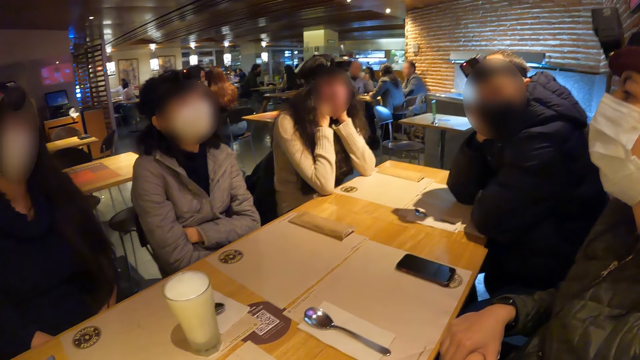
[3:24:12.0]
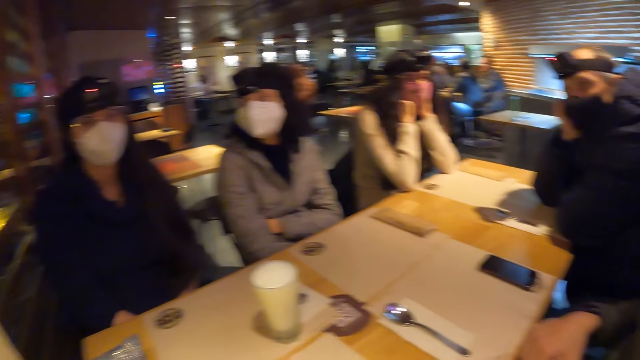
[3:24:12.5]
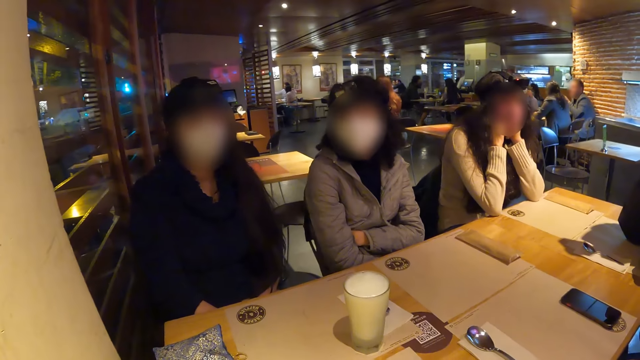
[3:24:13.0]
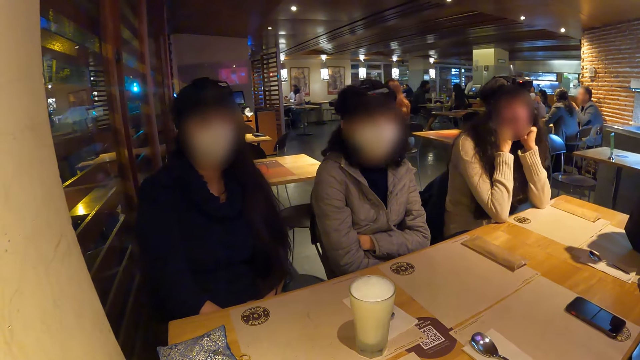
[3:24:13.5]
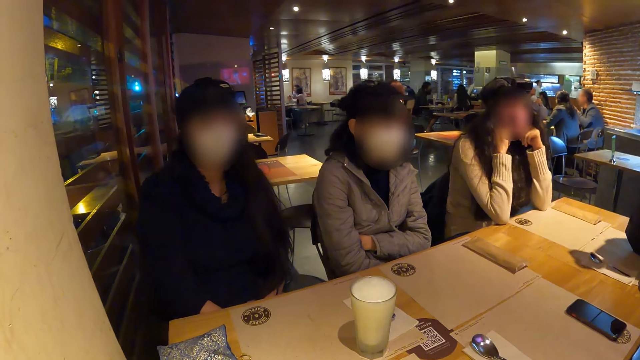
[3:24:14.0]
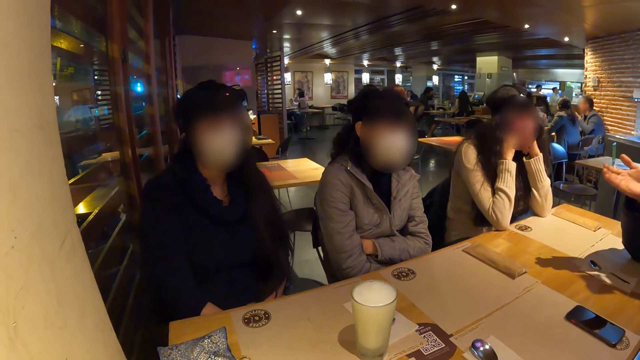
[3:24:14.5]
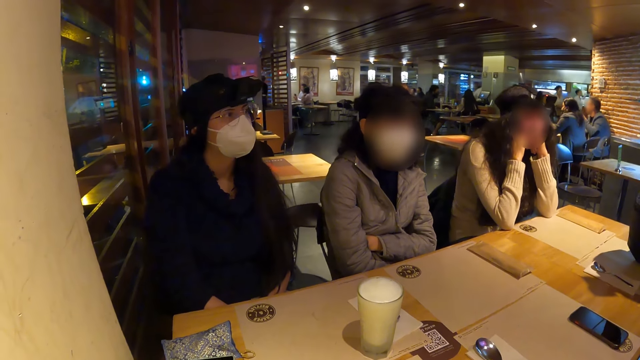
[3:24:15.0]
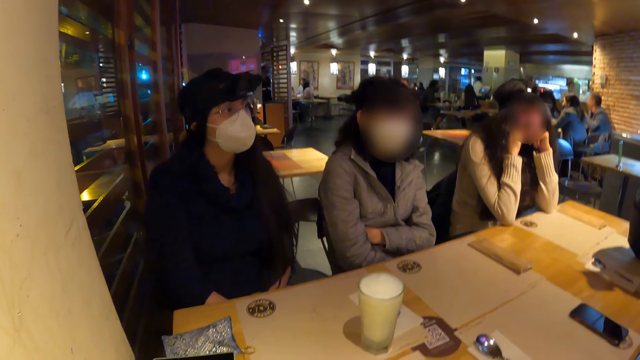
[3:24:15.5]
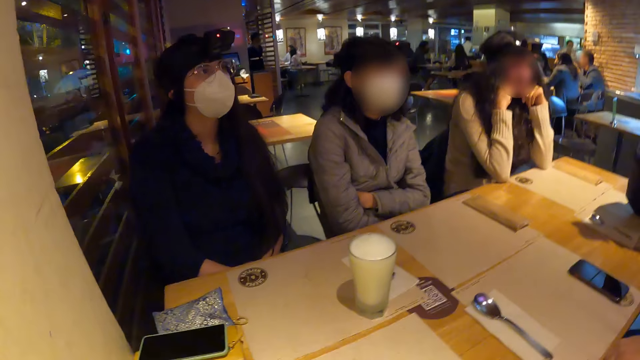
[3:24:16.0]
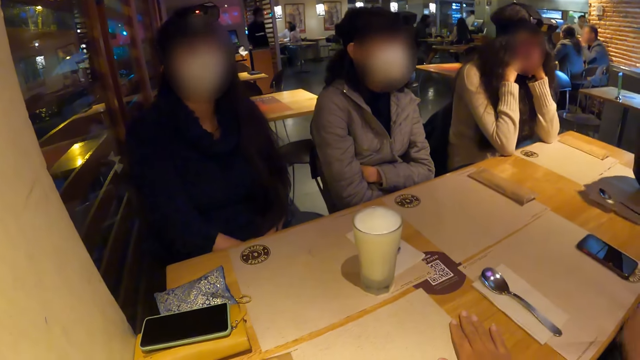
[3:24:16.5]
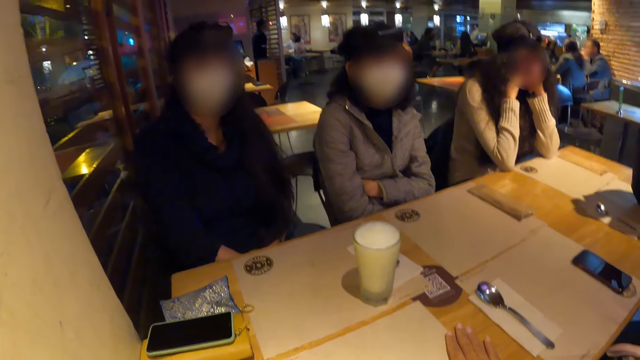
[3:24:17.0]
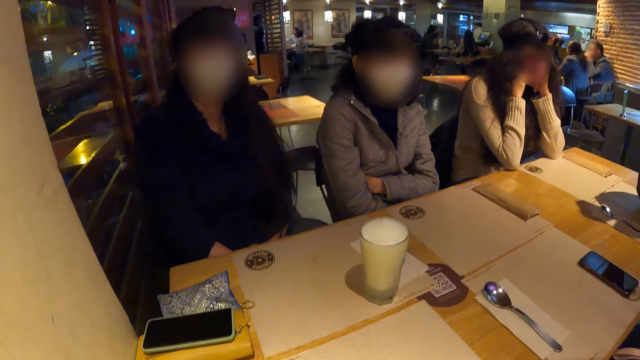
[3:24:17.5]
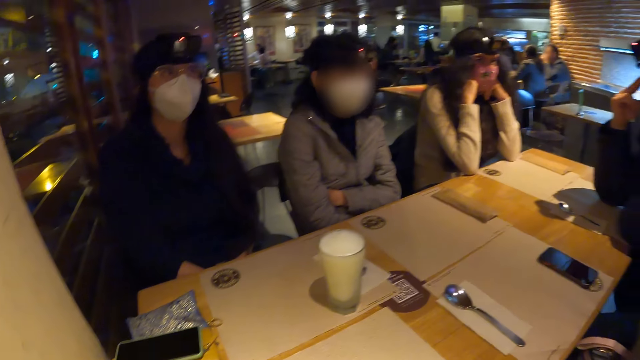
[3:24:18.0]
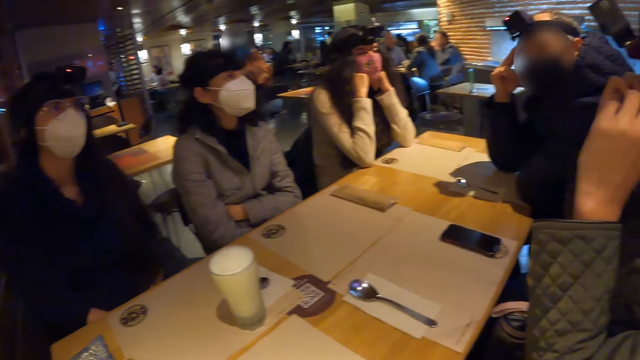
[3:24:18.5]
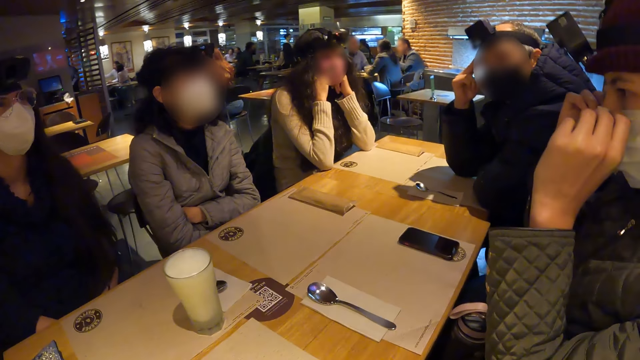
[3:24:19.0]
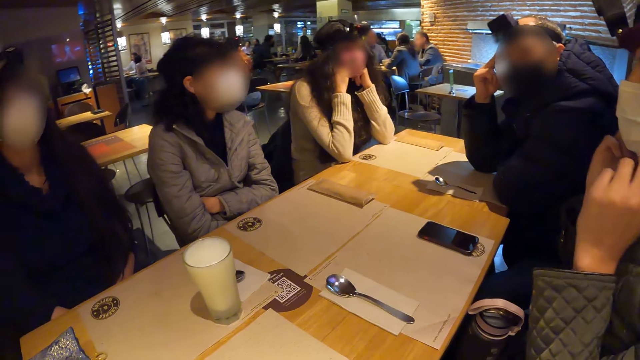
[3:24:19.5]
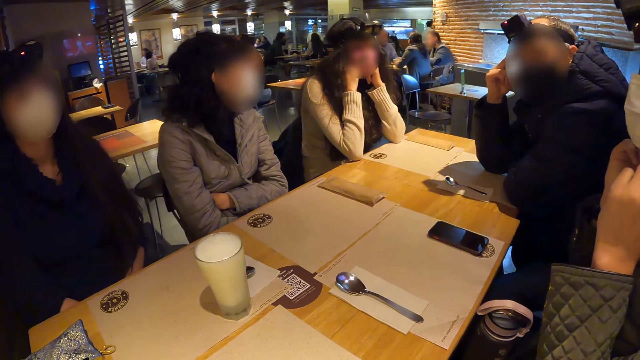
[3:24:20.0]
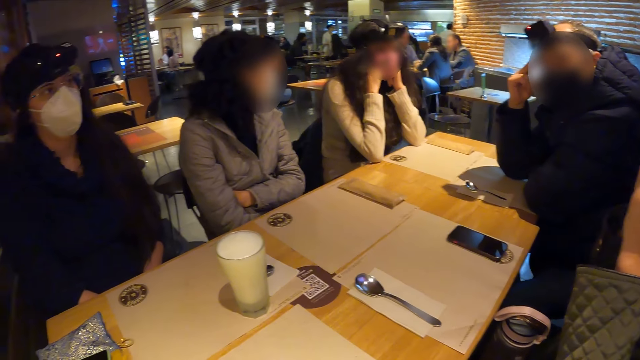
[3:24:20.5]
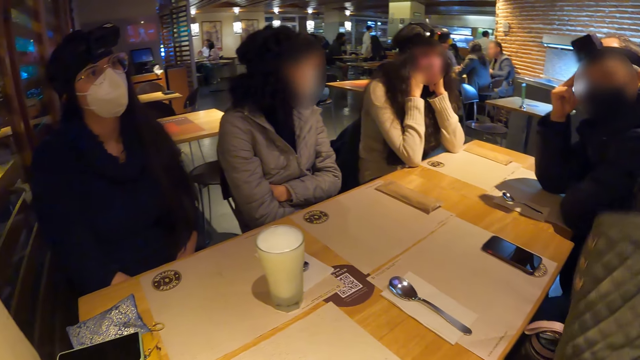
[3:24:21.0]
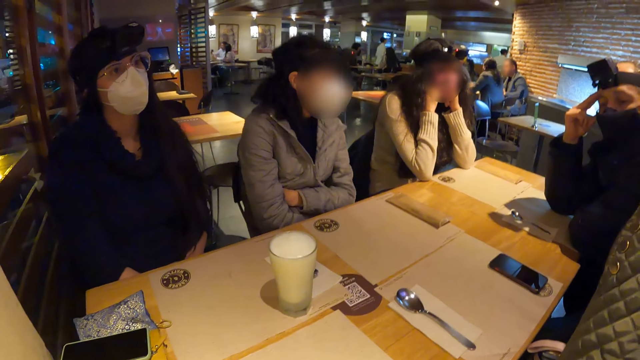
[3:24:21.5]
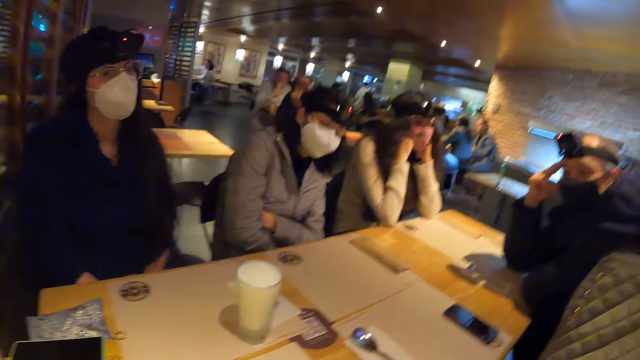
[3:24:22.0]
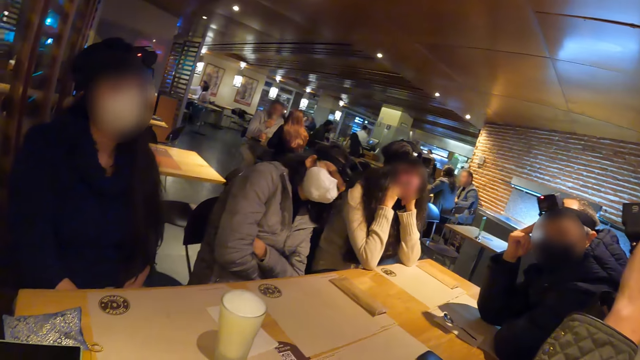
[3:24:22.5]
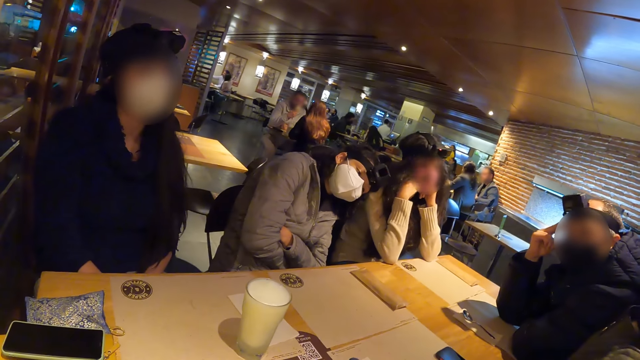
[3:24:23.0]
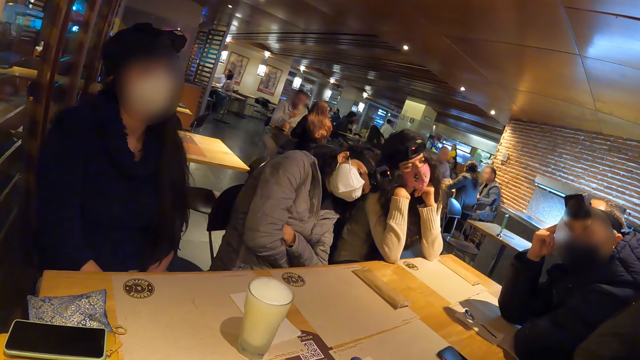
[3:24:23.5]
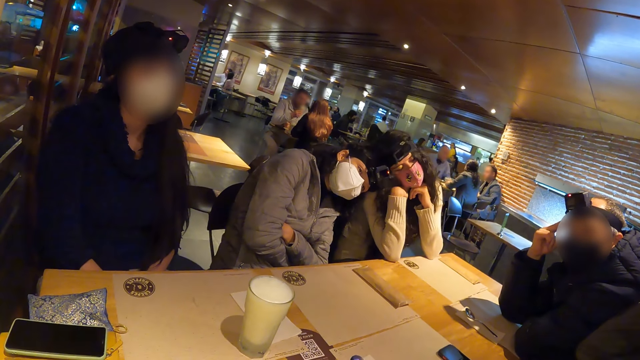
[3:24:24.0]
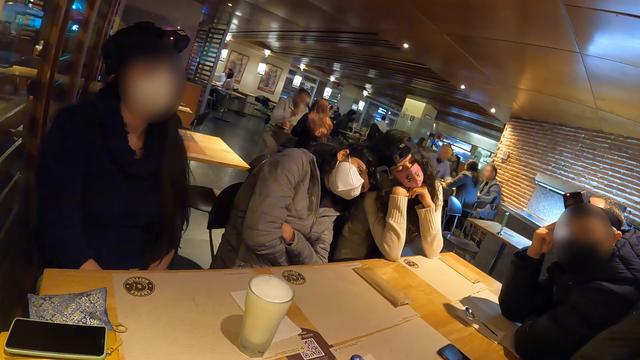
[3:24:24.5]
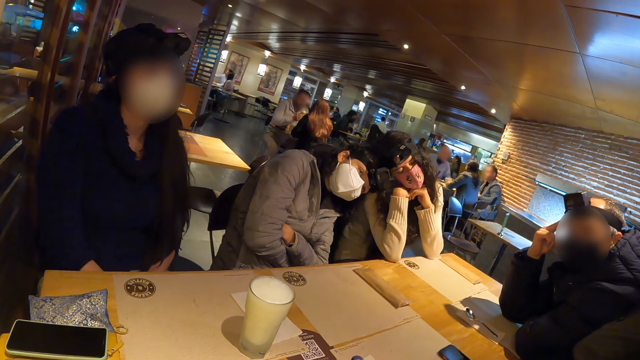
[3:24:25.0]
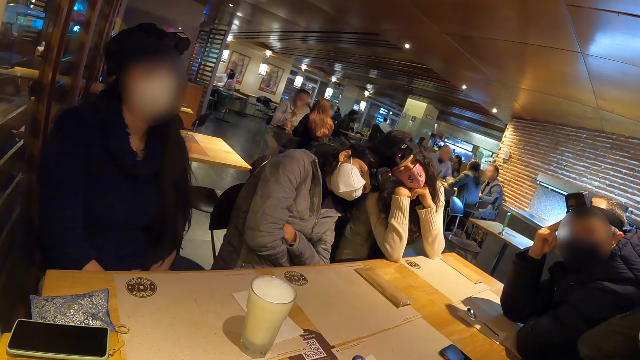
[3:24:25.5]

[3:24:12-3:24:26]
A man uses gestures. The camera wearer places his right hand on the table. He looks around. A woman adjusts a facemask on her face with both hands. Another woman rests her head on a third woman's shoulder. The third woman rests her head on the second woman's head.

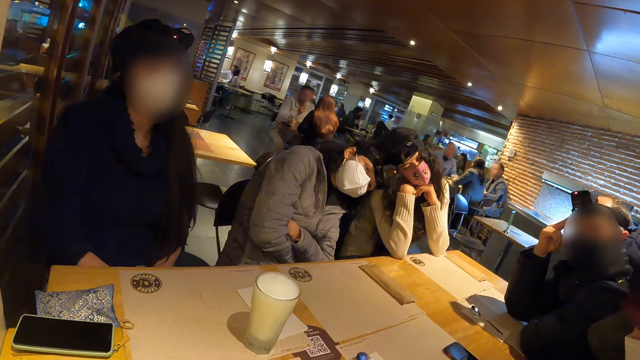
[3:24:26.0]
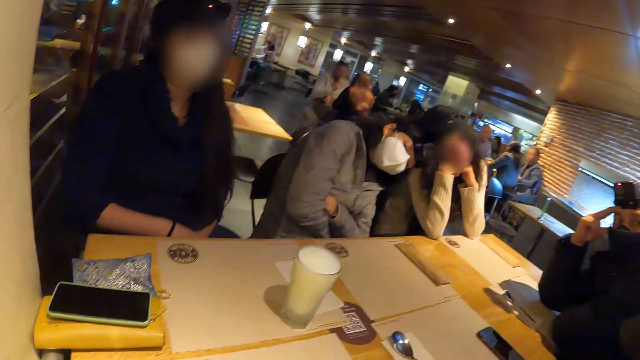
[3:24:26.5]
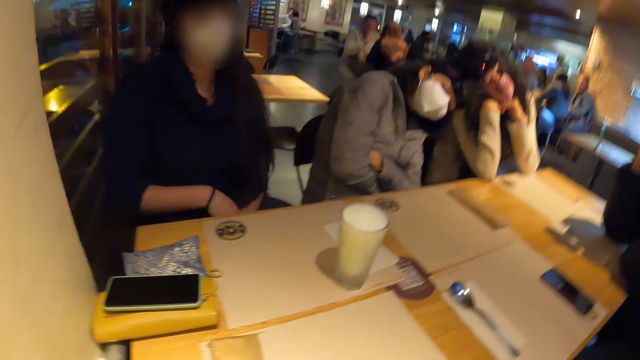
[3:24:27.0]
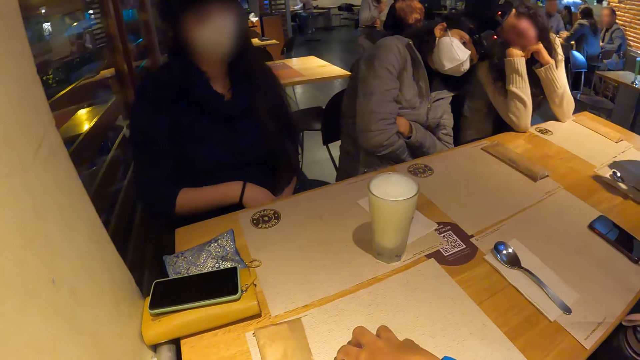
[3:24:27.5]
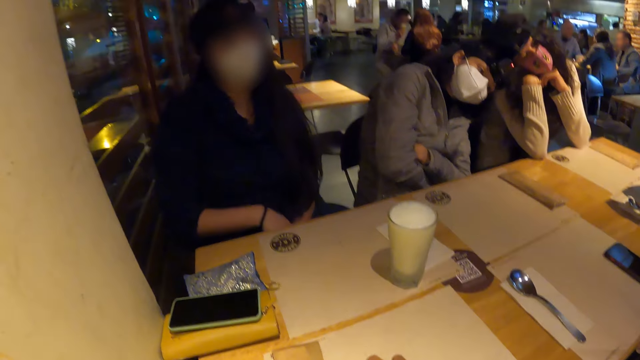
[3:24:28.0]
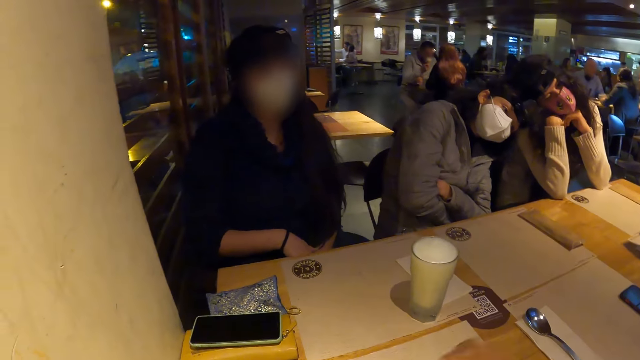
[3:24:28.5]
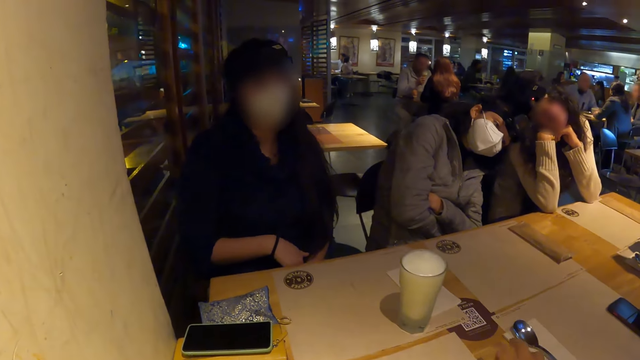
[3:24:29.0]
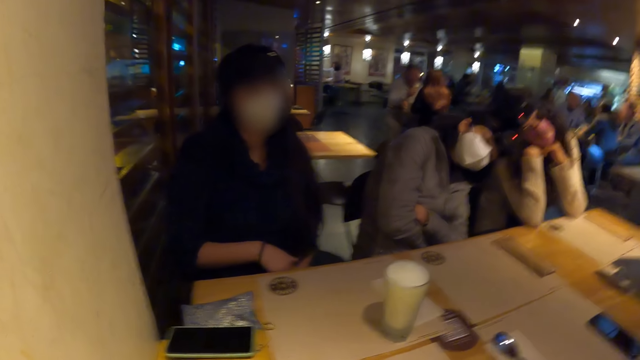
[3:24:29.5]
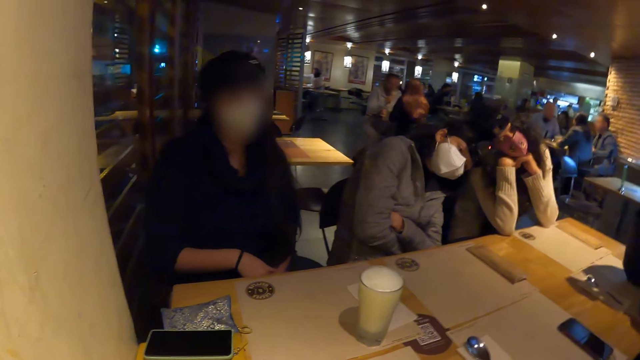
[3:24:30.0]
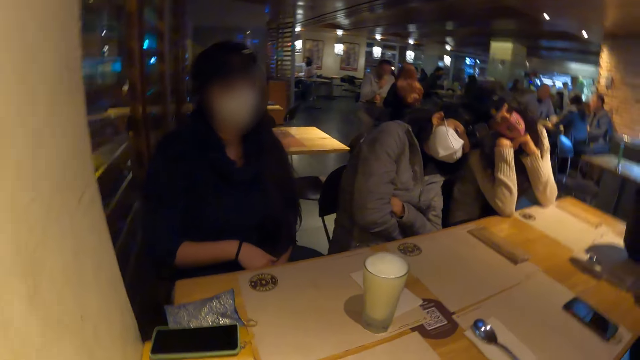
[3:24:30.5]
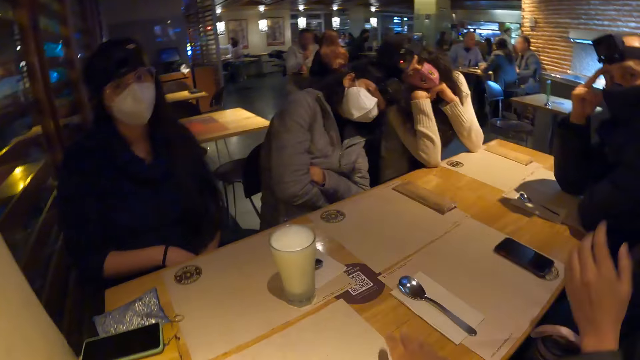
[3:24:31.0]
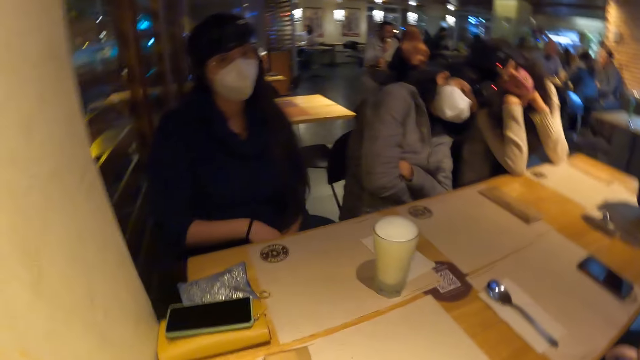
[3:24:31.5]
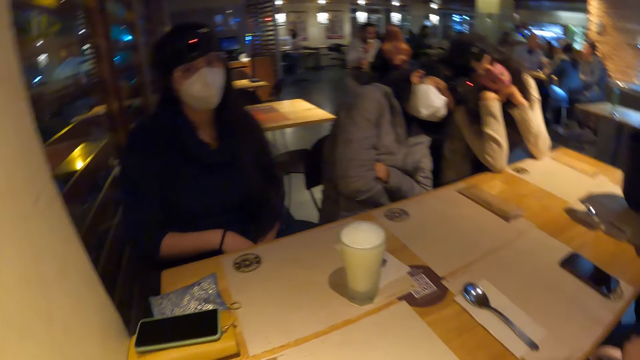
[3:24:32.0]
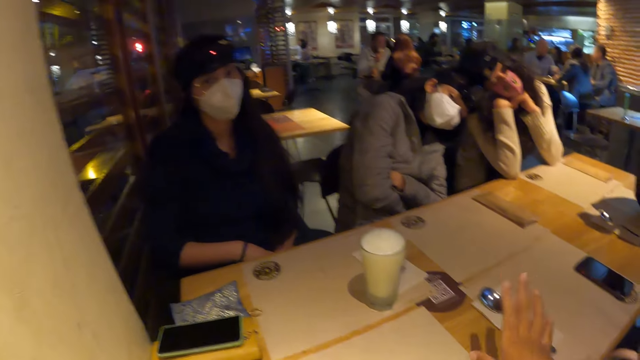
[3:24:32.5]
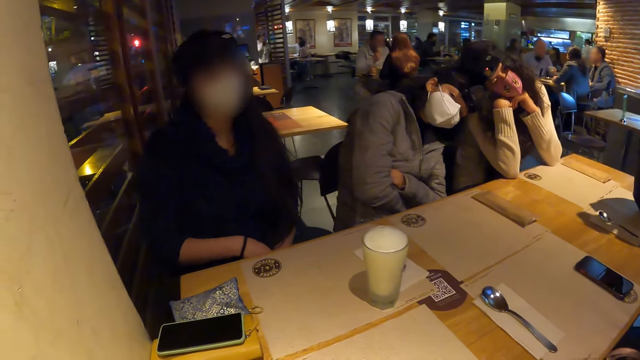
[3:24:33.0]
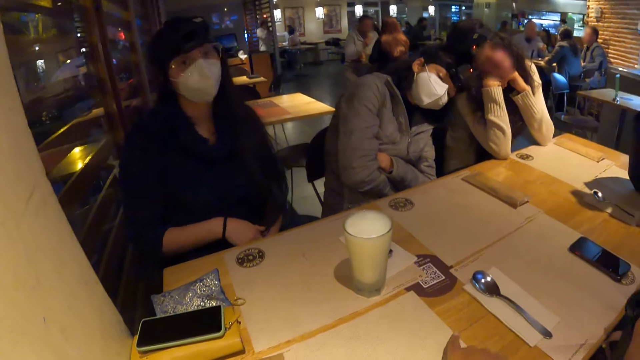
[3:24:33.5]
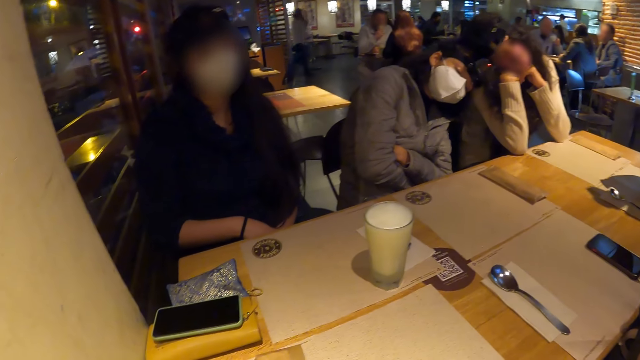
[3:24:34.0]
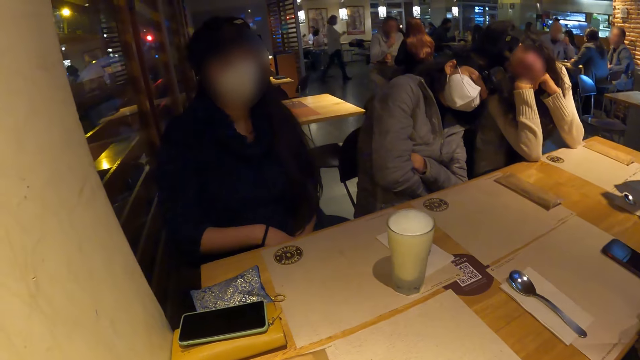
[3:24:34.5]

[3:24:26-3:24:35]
A woman moves her hand. The camera wearer places his right hand on the table. He looks around. A man looks around. The camera wearer uses gestures. He touches the table with his right hand.
